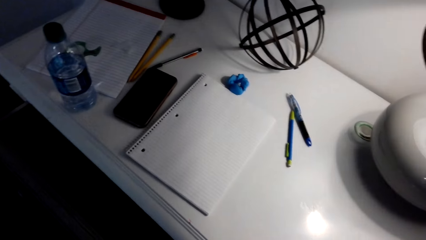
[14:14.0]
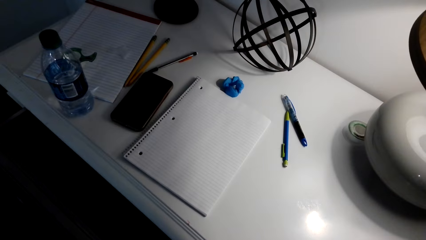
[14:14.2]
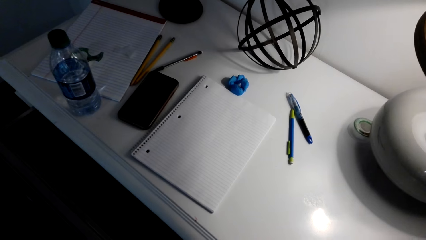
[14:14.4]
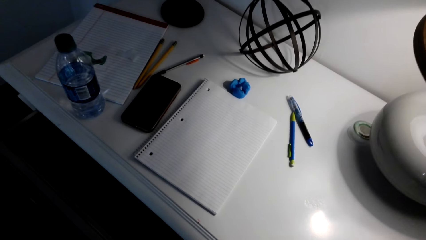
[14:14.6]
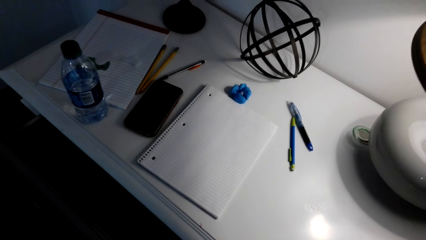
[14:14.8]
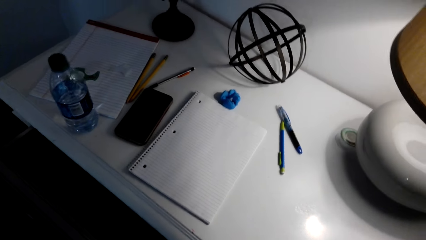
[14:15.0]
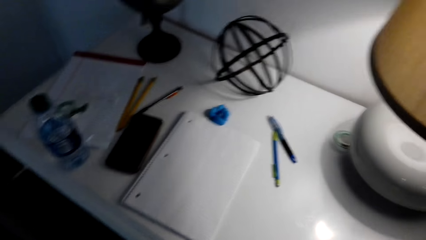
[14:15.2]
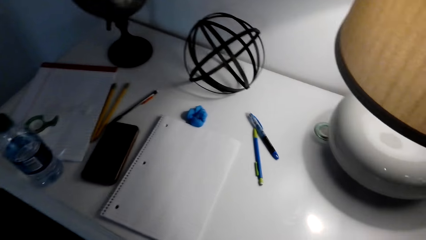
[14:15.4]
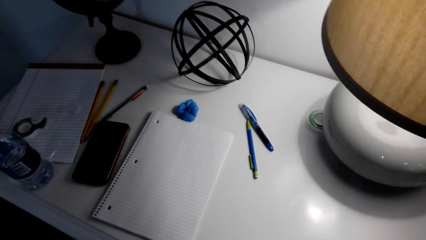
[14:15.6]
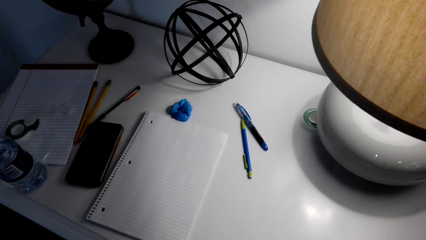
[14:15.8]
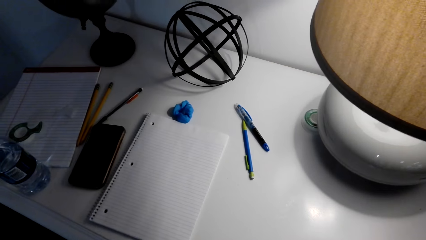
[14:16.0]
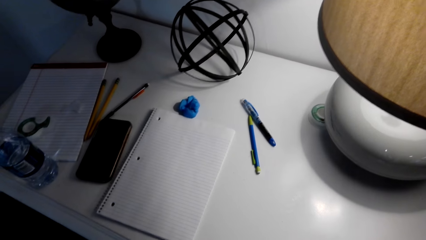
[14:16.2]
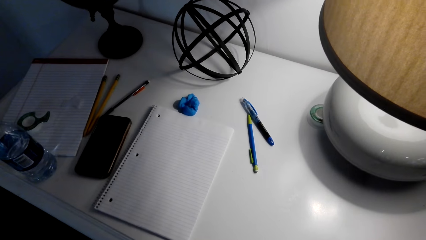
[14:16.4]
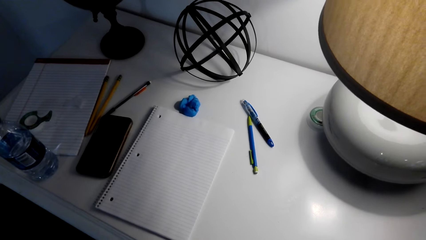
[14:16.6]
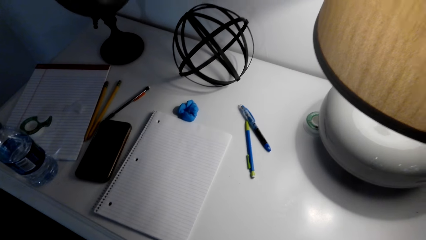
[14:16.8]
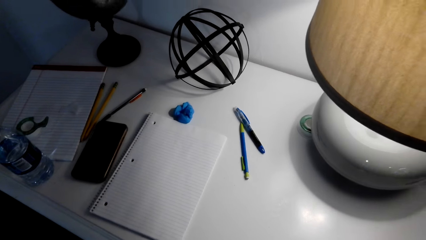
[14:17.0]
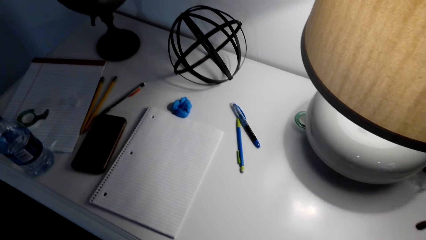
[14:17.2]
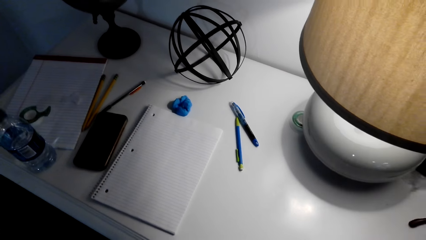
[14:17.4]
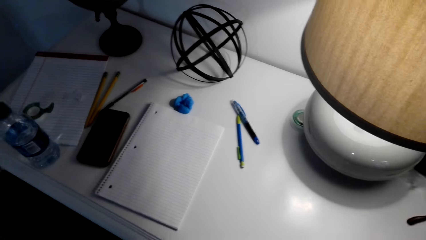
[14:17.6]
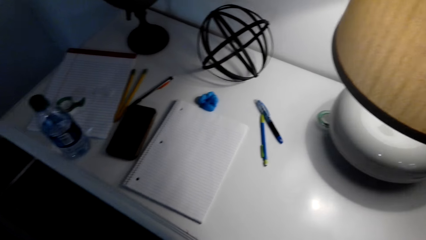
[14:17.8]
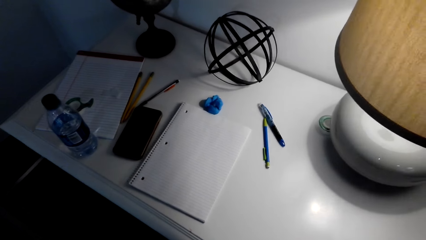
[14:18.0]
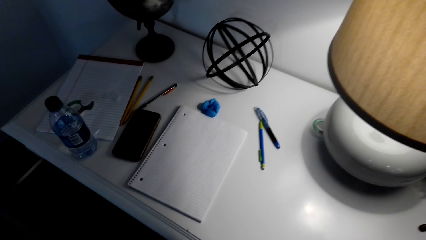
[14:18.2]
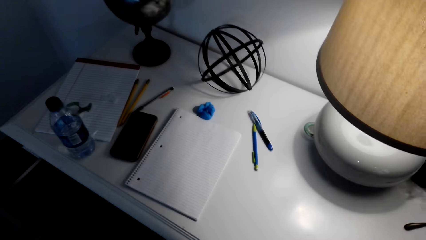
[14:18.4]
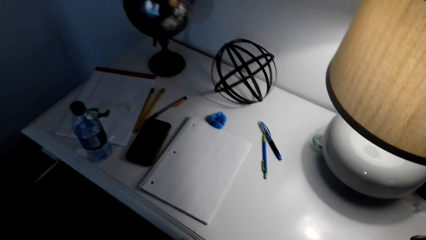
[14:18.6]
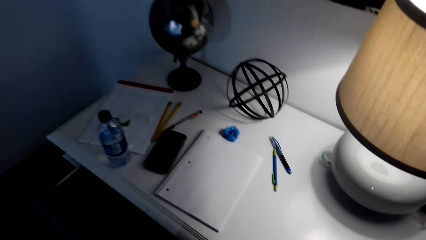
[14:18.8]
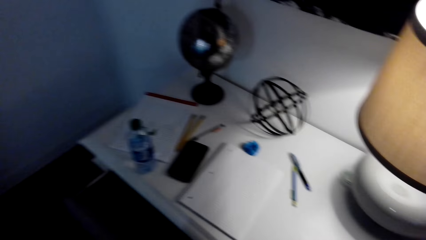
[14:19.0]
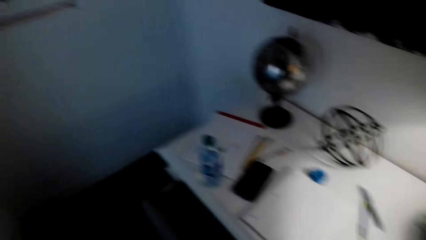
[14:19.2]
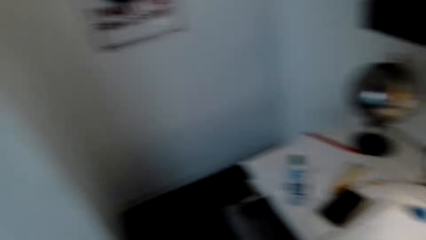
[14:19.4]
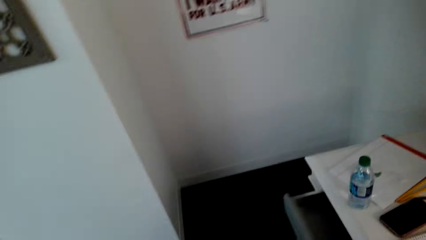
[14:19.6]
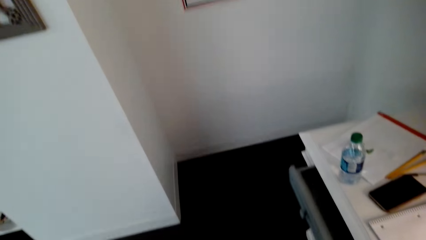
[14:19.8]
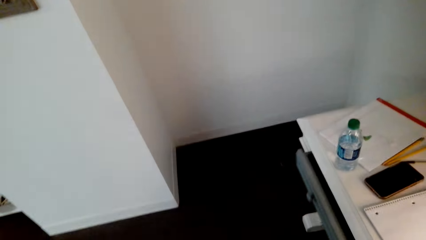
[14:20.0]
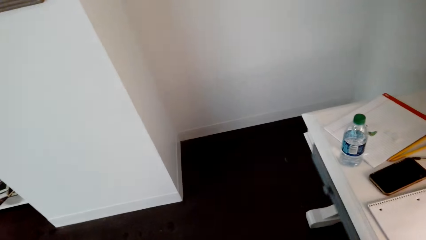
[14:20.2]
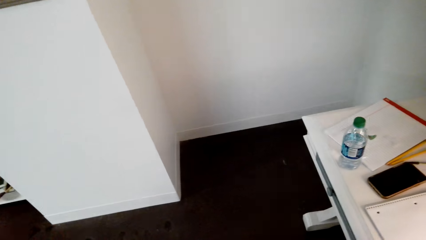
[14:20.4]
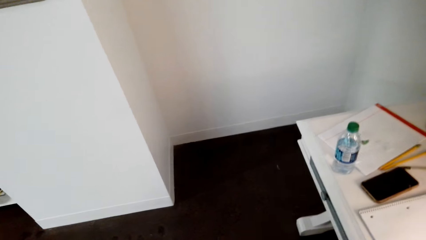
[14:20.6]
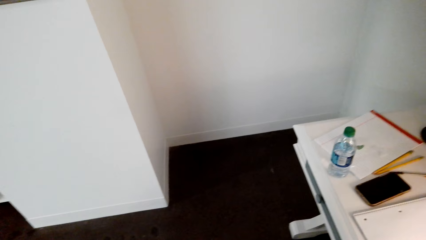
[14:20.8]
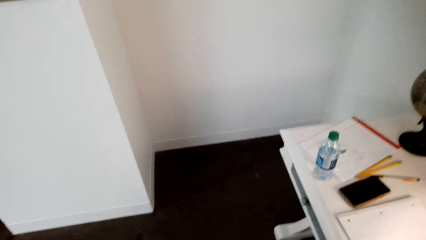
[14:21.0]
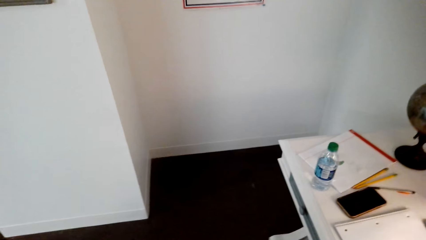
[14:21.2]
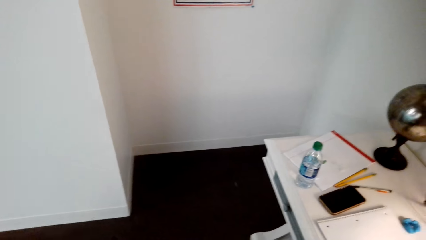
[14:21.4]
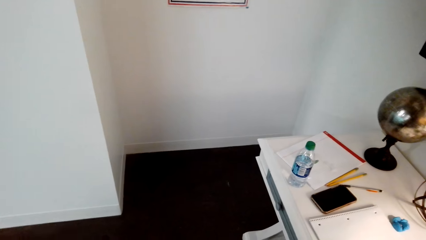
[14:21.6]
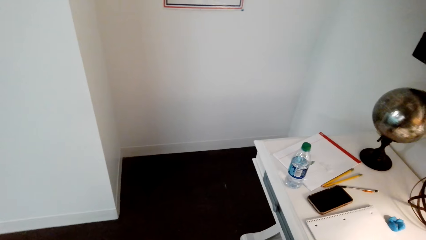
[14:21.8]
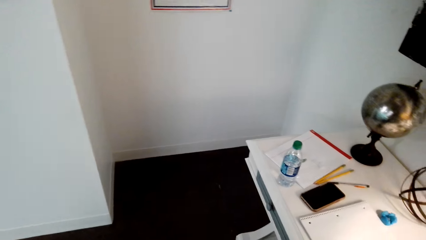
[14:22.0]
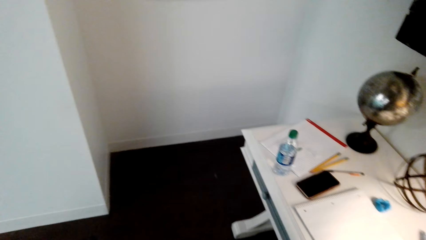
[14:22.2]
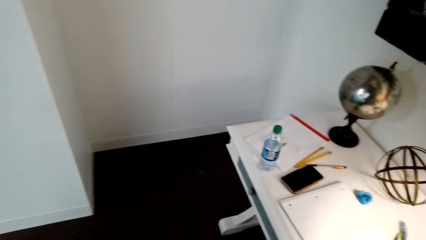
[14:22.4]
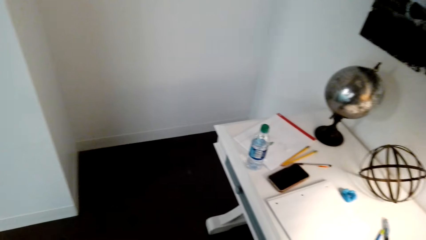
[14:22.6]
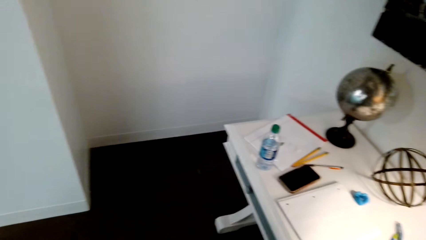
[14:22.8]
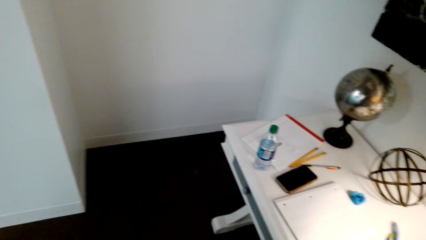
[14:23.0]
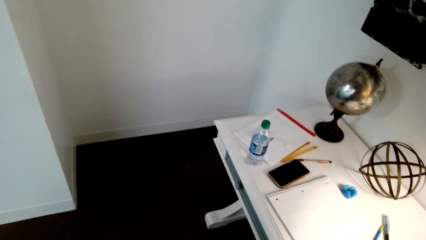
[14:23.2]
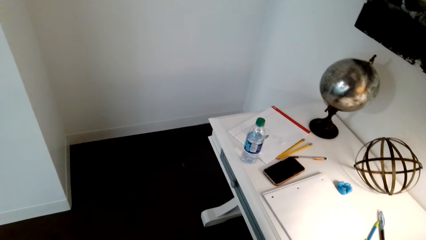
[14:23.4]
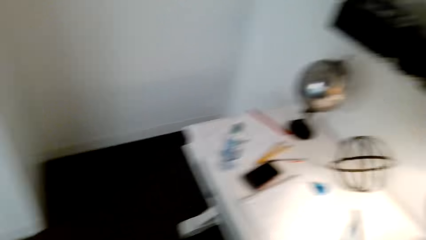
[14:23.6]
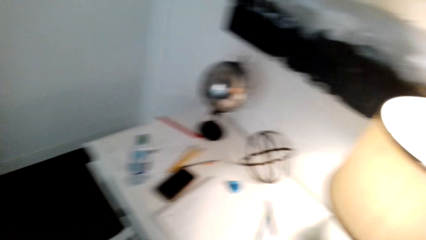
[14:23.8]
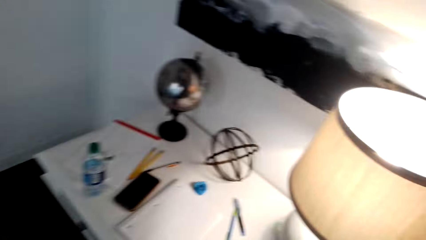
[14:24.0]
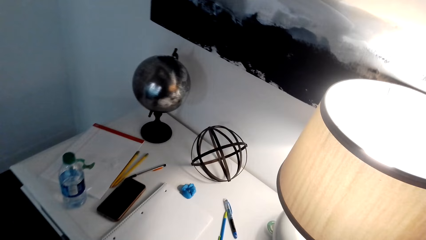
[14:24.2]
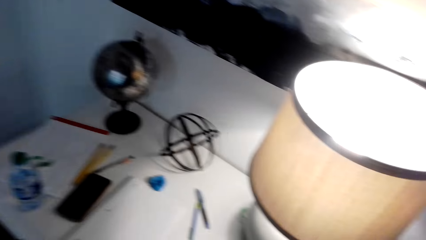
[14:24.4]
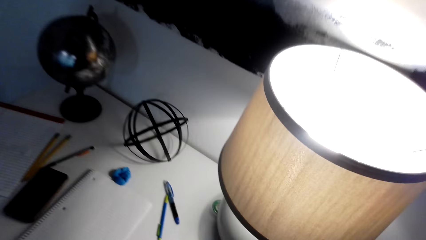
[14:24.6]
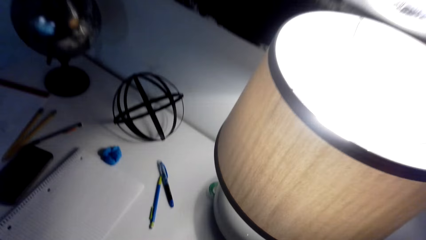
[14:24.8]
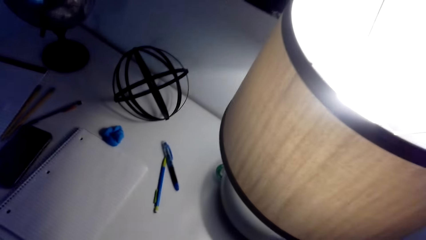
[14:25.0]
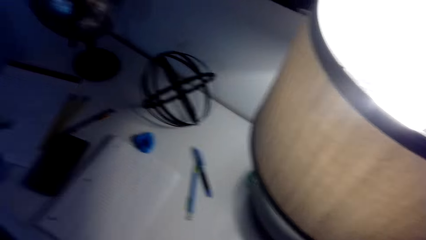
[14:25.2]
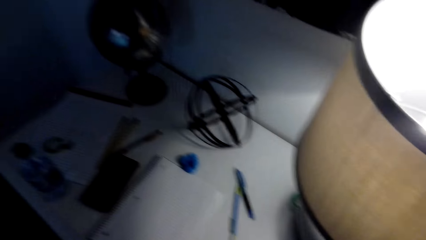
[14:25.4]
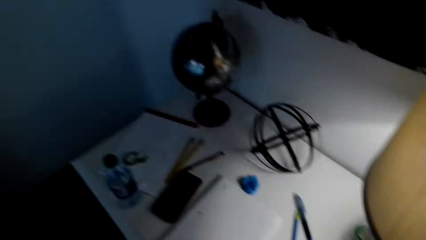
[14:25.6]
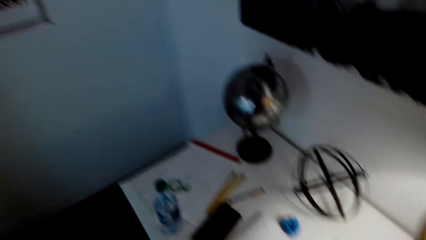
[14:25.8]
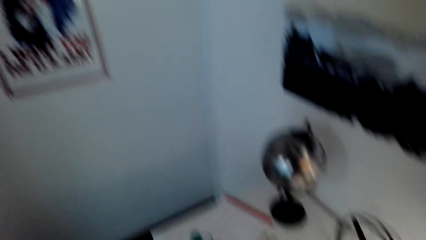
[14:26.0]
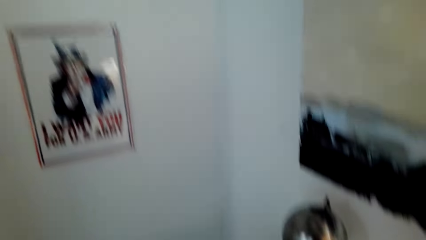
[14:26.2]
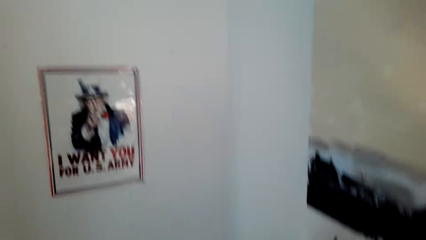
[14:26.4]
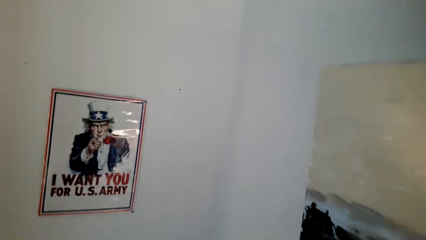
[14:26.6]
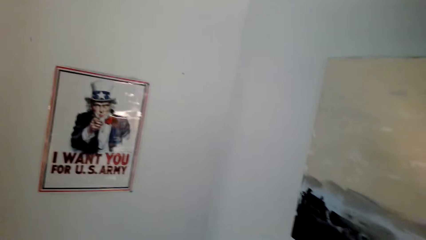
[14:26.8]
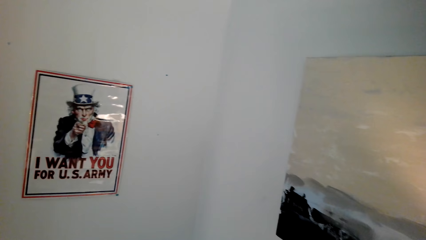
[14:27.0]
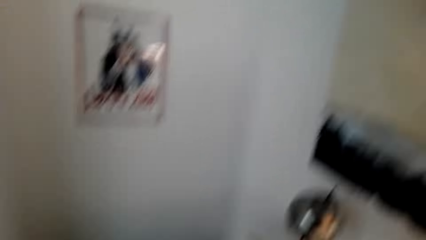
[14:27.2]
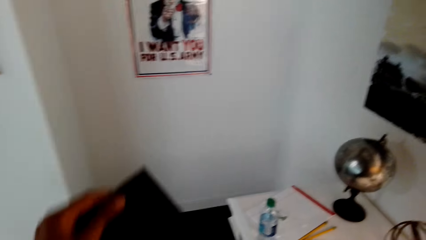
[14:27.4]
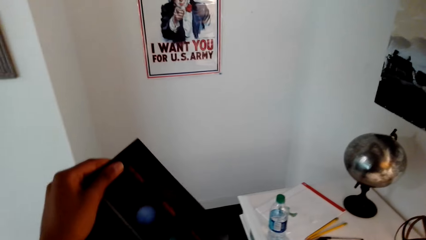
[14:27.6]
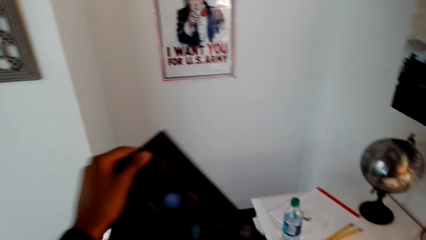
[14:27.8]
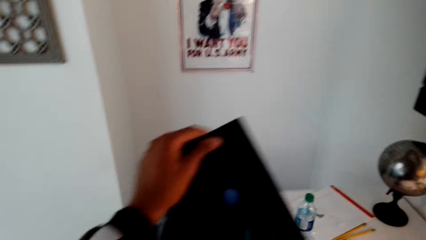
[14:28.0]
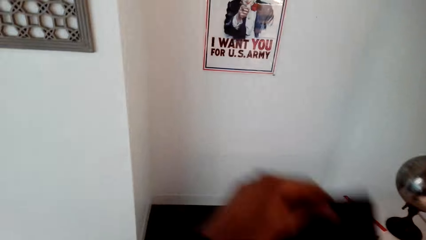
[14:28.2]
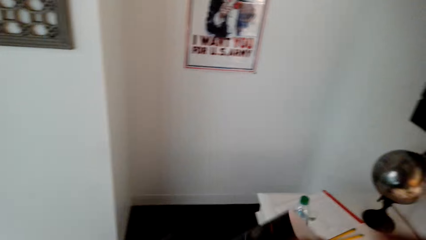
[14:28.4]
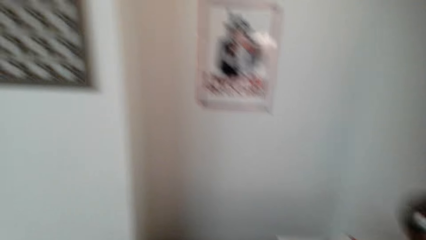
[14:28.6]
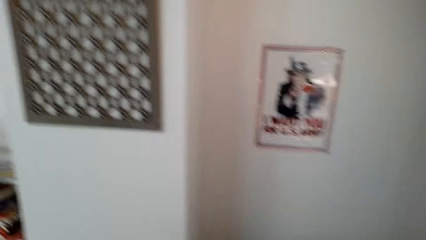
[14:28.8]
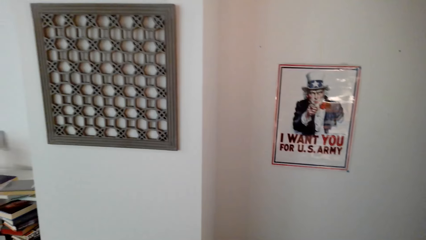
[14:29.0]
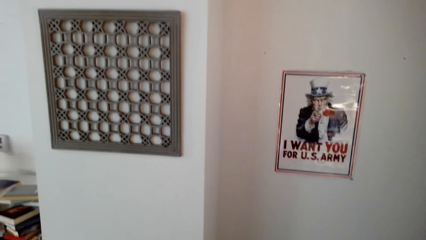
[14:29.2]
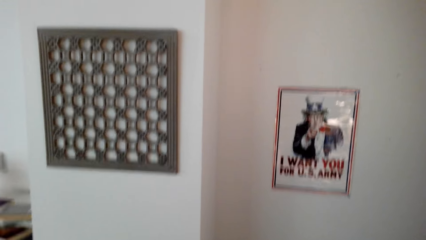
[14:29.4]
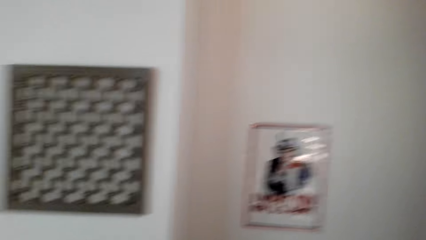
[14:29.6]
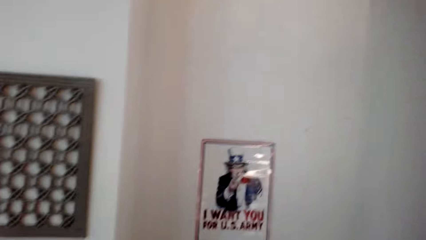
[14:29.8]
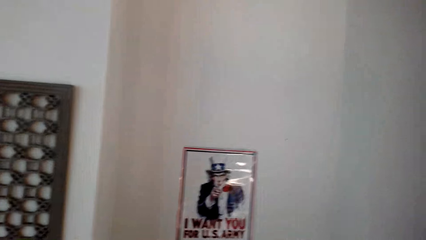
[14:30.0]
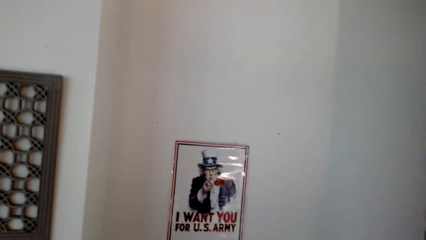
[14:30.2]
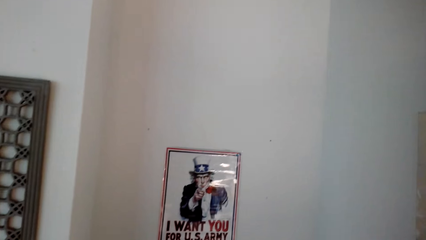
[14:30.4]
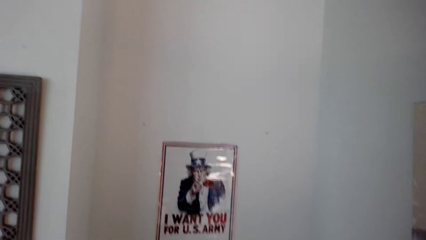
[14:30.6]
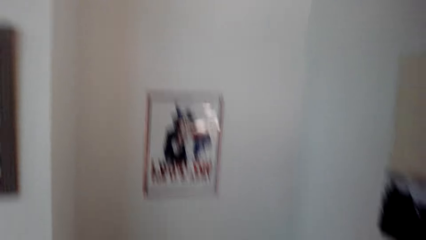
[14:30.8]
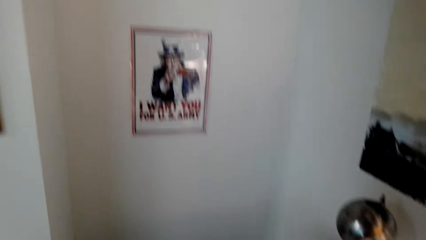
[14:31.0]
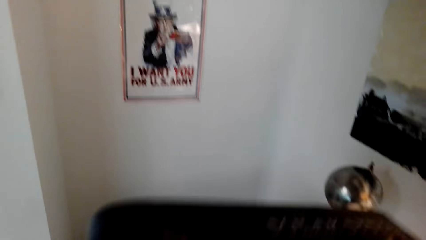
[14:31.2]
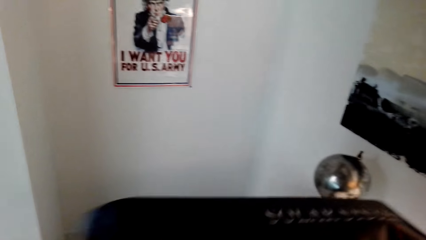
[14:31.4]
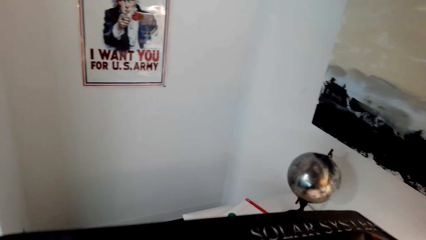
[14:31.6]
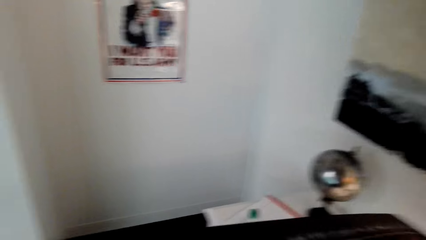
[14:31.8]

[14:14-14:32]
The camera wearer closes the drawer. They unfold the poster and hold a paper.
